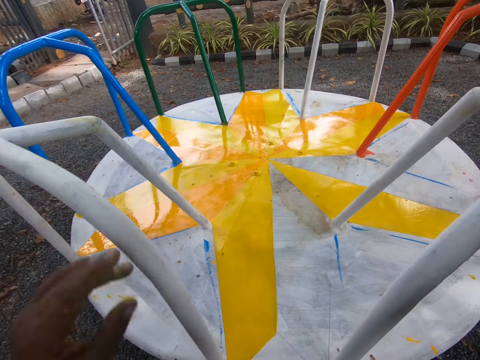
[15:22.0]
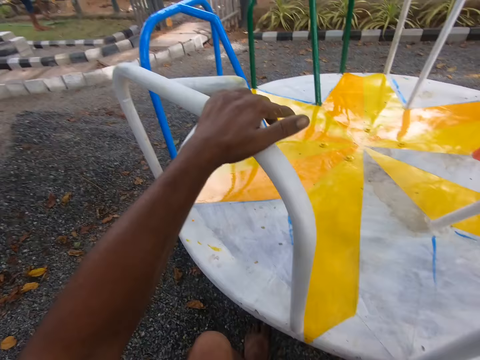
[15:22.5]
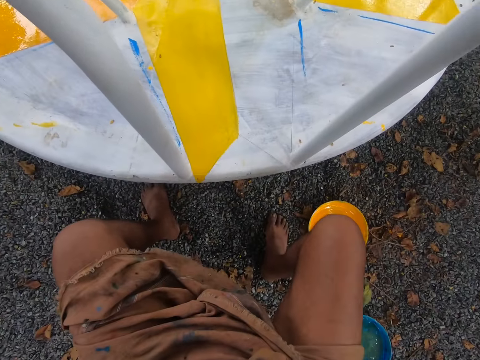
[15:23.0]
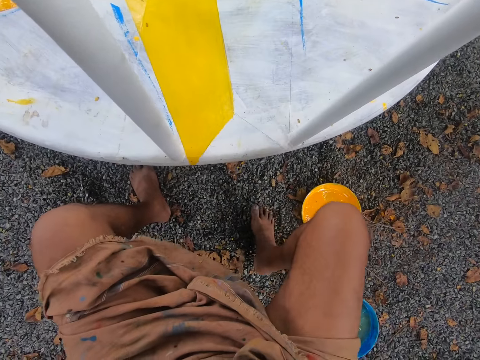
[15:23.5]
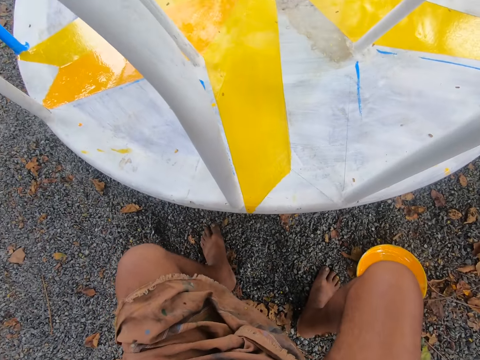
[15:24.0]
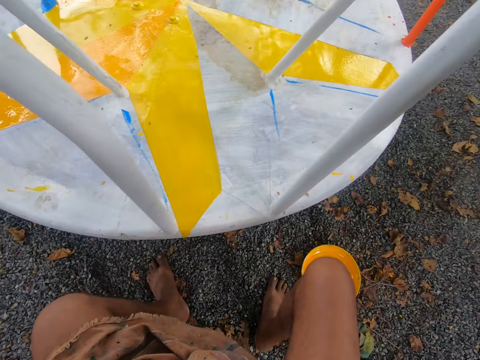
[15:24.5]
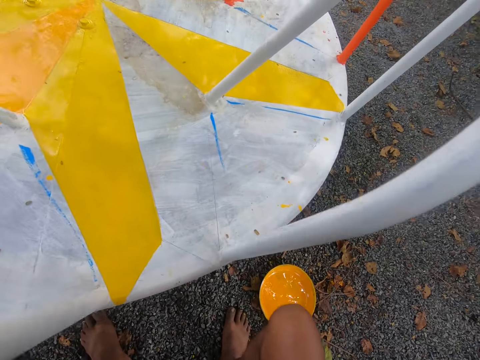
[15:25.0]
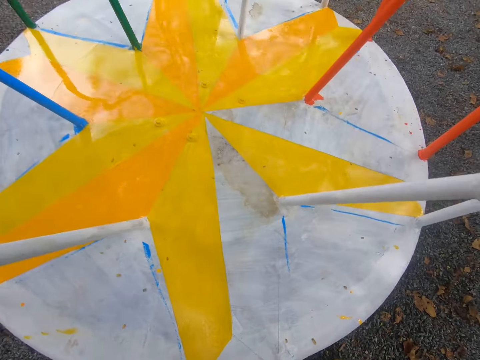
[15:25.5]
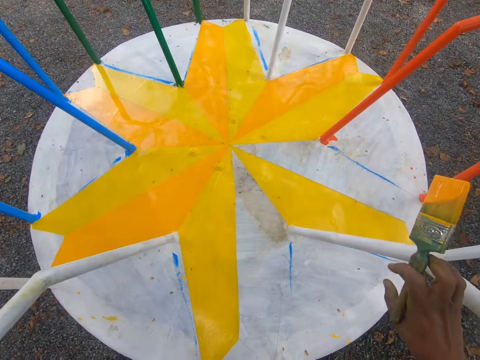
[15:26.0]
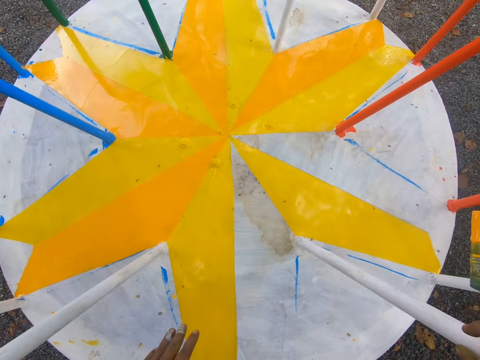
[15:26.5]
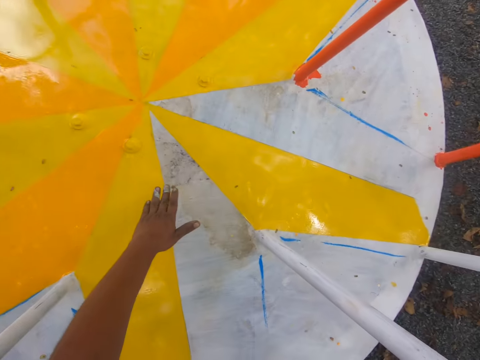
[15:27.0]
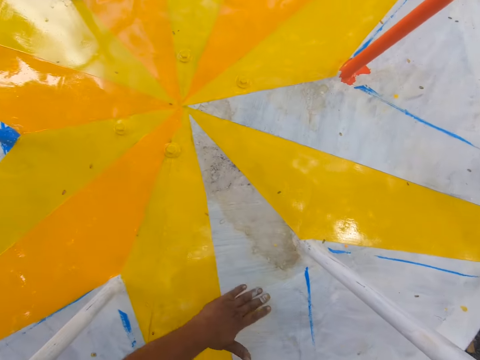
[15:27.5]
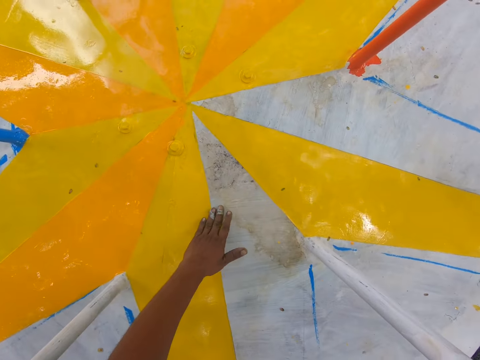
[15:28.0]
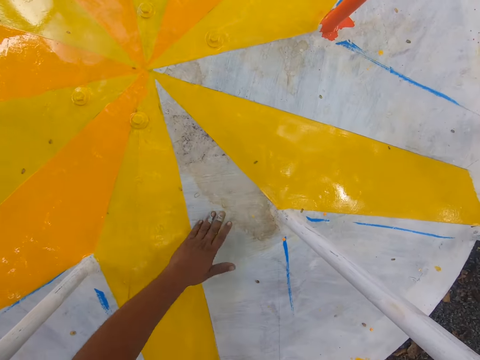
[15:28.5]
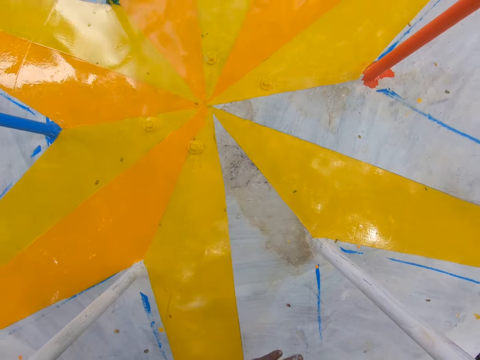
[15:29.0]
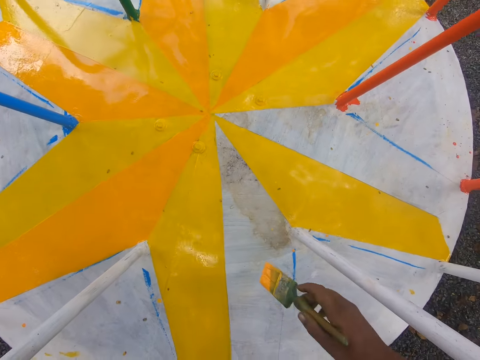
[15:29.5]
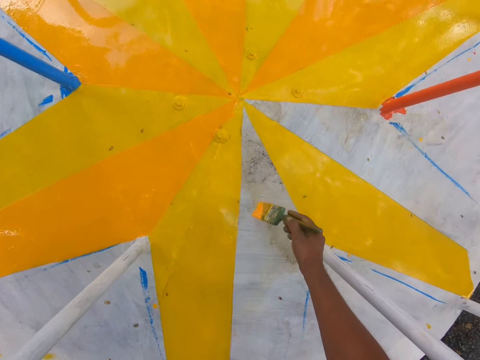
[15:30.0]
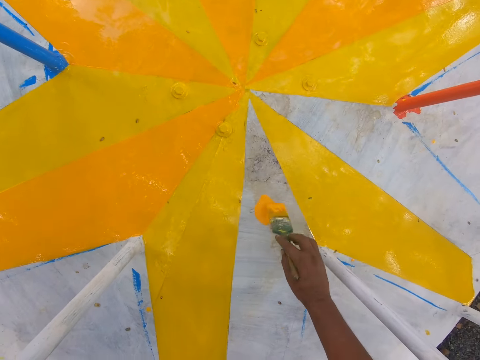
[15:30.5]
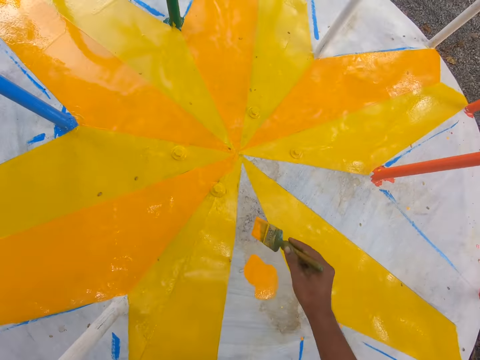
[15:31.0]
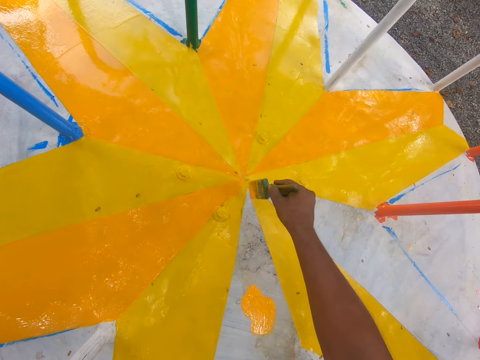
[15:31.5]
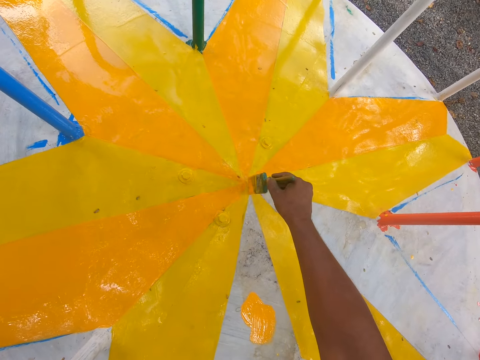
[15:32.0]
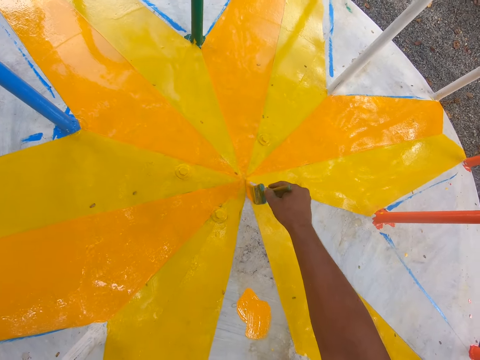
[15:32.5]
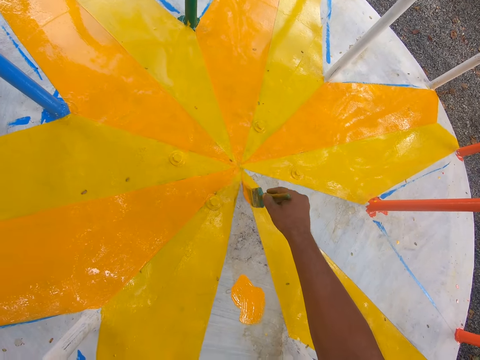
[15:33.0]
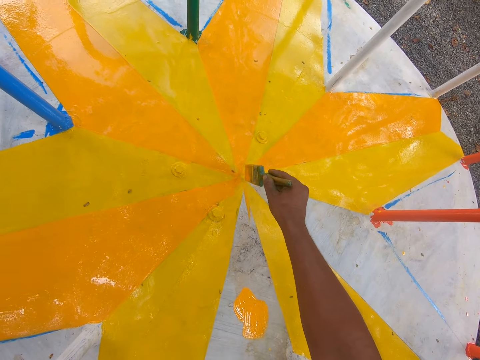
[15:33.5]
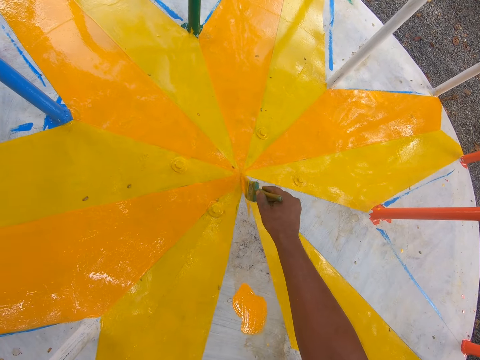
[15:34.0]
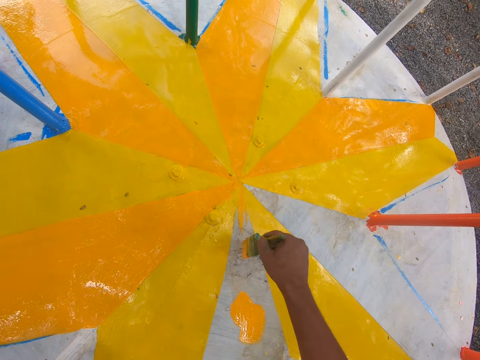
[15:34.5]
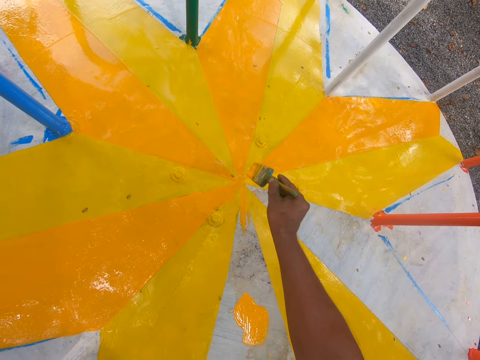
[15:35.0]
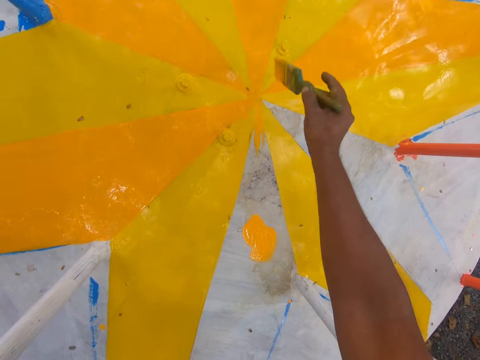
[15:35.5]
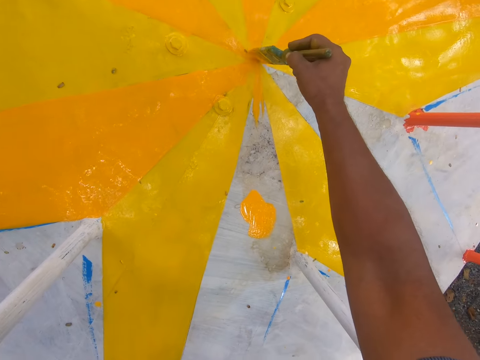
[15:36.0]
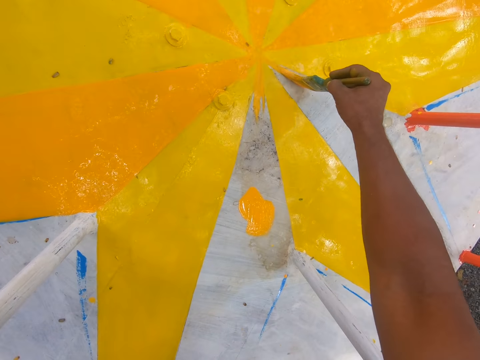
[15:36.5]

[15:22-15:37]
The camera wearer wipes the playground equipment with the hand. He holds the handle with his left hand. He touches the playground hand rails. He touches the playground carousel with his left hand. He wipes the playground equipment with the hand. He touches the playground carousel with the paintbrush in his right hand. He paints the playground carousel with the paintbrush in his right hand.

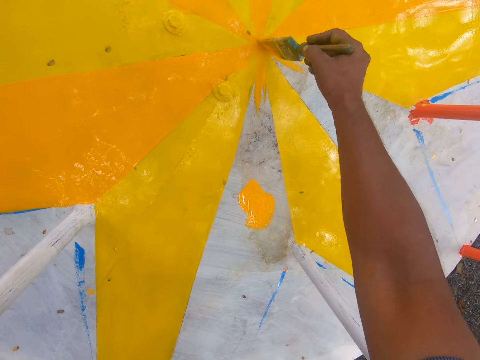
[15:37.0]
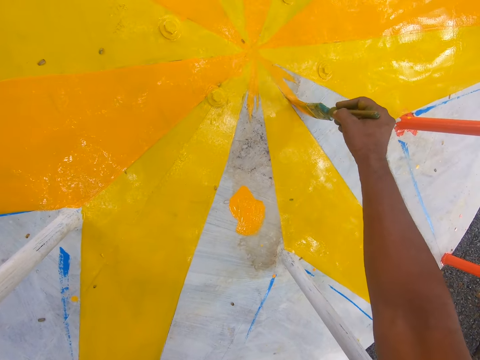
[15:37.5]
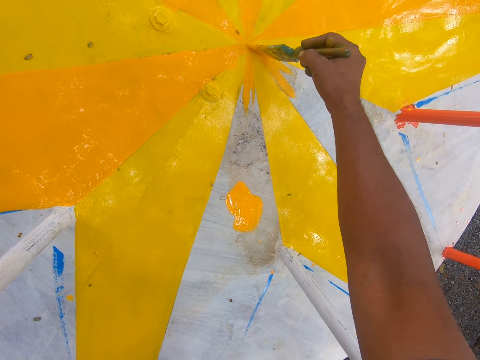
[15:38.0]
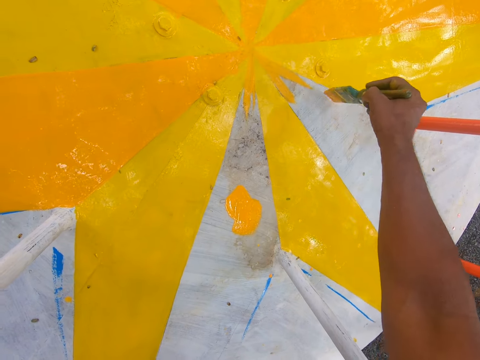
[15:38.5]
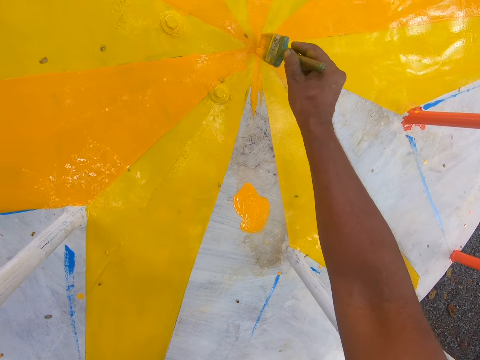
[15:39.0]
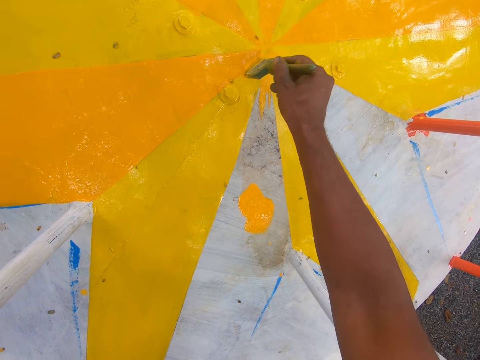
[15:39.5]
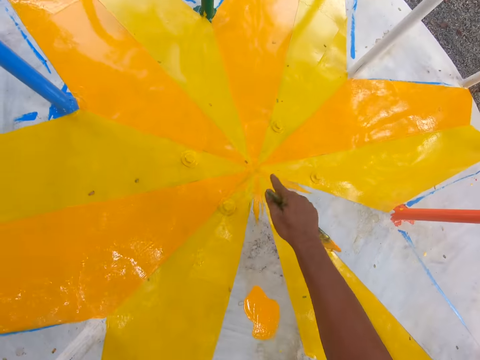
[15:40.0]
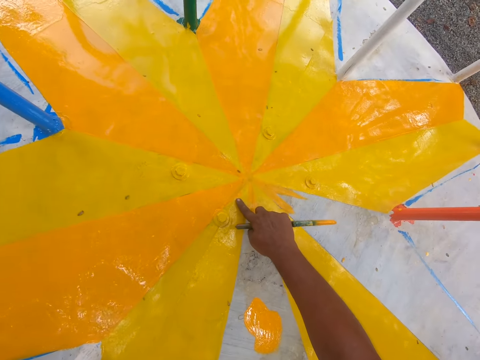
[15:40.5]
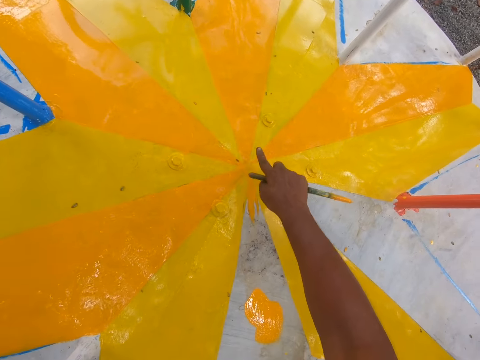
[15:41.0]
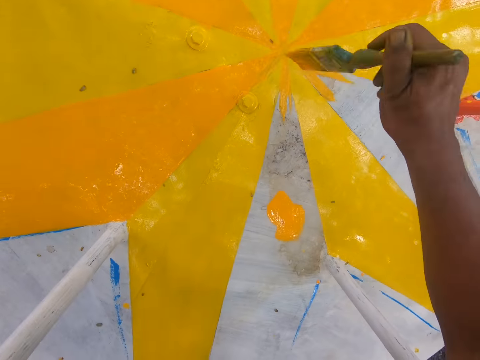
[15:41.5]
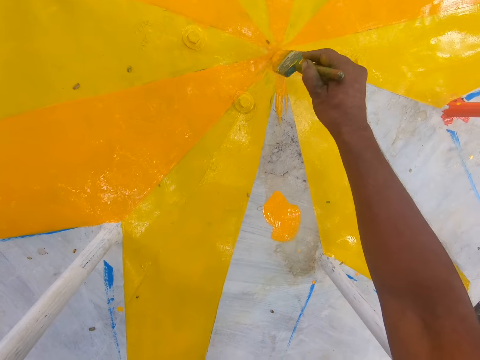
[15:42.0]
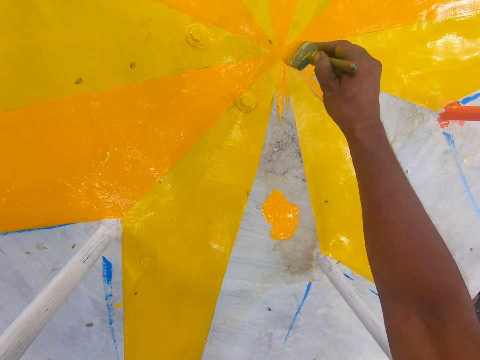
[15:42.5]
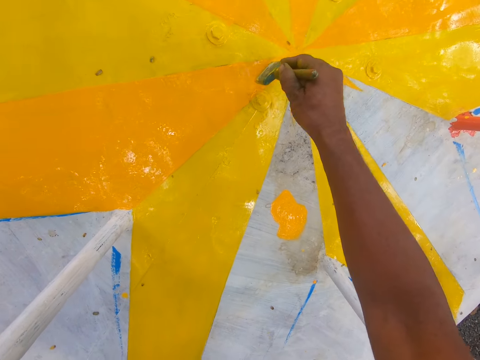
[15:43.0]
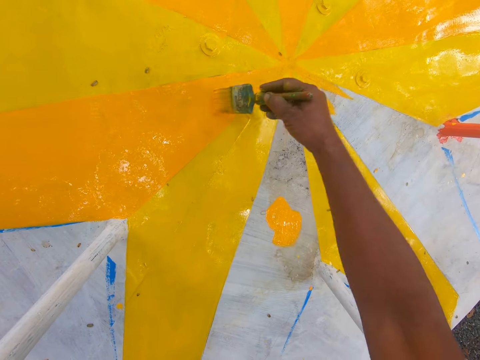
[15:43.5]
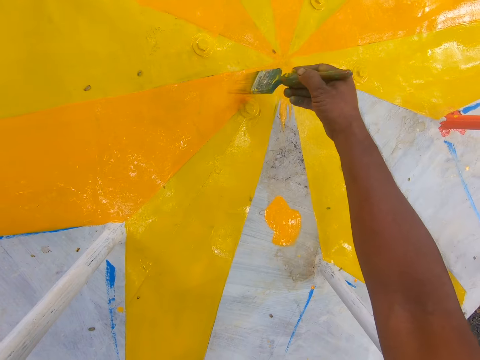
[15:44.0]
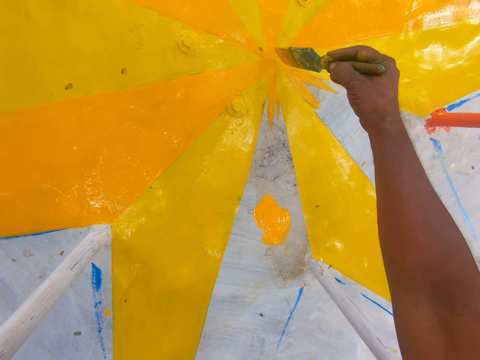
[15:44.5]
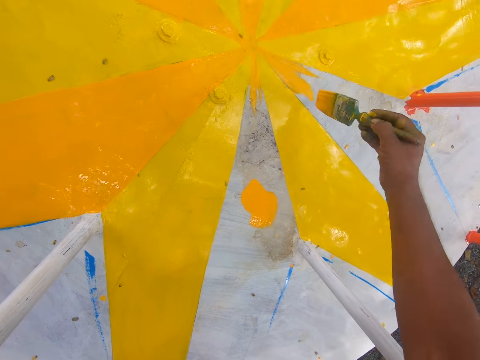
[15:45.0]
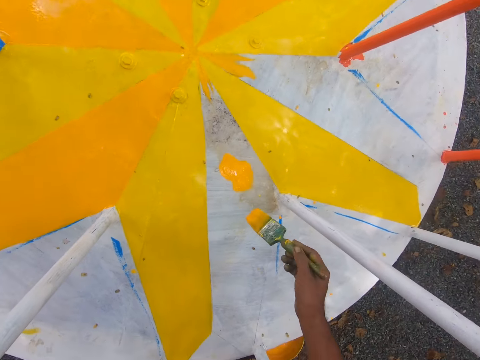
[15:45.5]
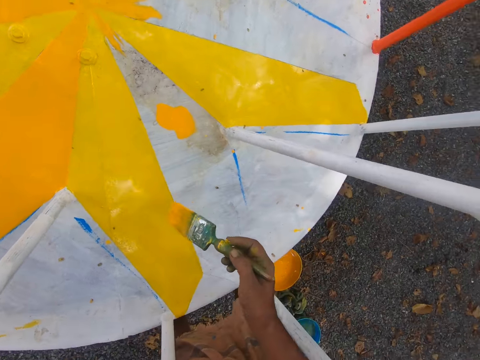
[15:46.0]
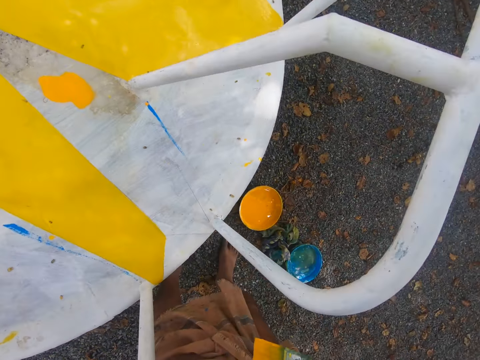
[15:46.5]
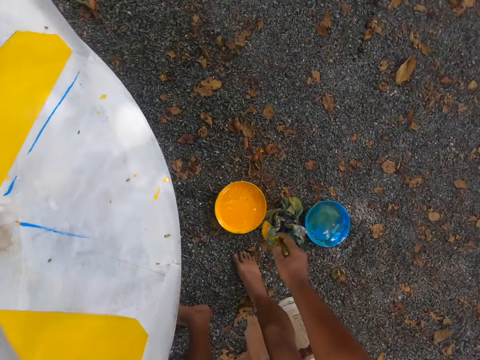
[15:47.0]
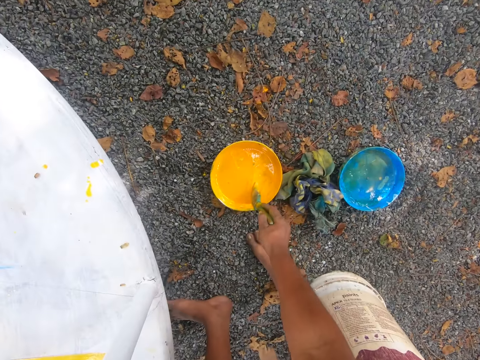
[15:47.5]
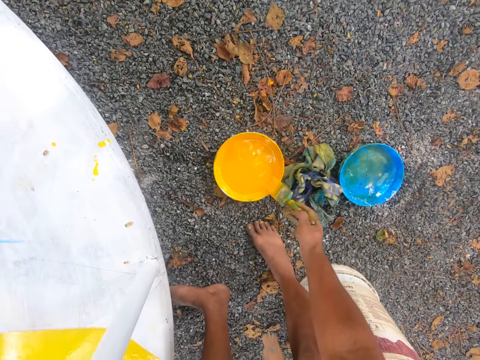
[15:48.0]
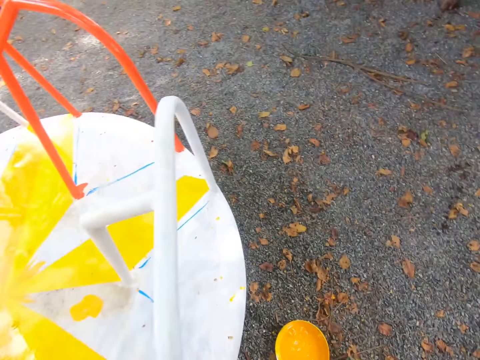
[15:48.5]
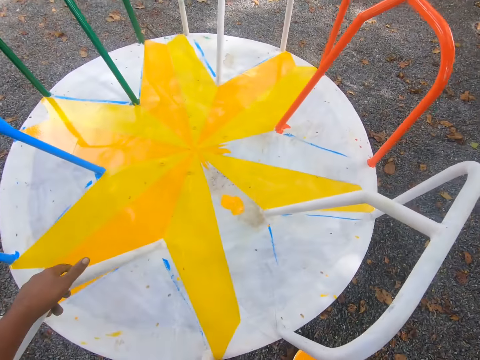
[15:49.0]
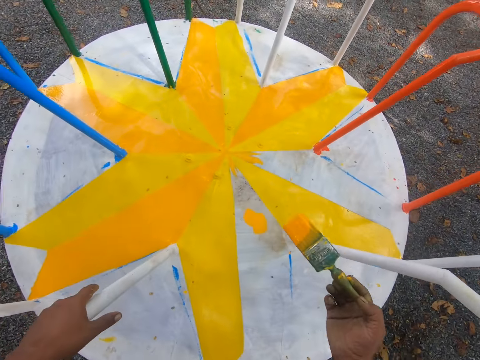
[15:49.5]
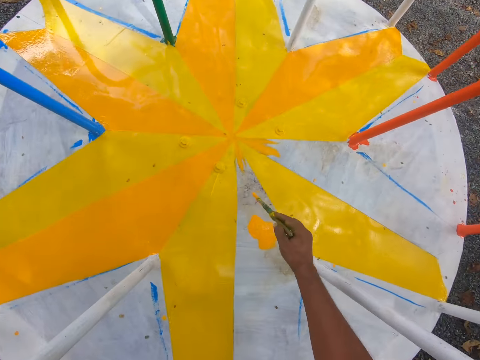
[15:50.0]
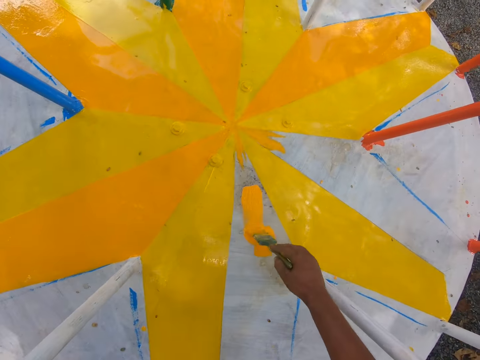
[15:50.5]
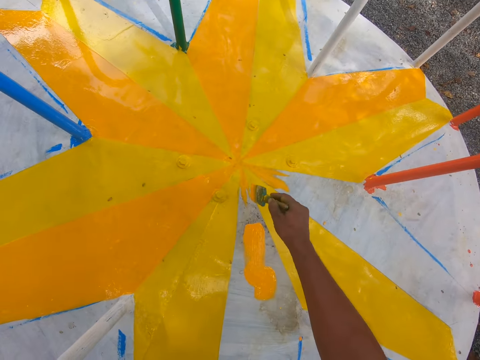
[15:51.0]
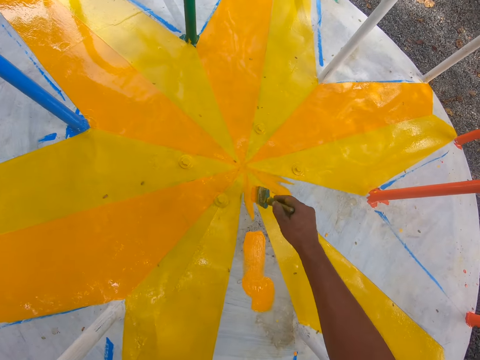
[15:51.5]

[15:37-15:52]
The camera wearer touches the paint on the playground carousel with his right hand, with the finger. He paints the playground carousel with the paintbrush in his right hand. He dips the paintbrush in the bucket of paint on the ground with his right hand. He wipes the edge of the bucket of paint with the paintbrush in his right hand. He holds the handle with his left hand. He paints the playground carousel with the paintbrush in his right hand.
